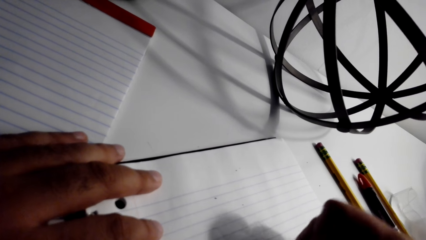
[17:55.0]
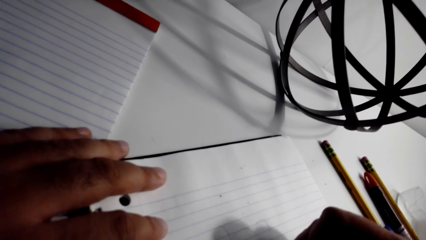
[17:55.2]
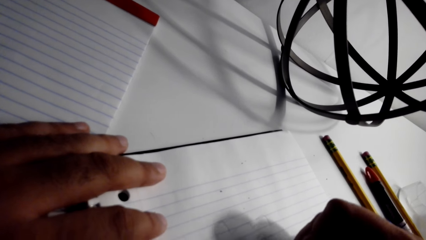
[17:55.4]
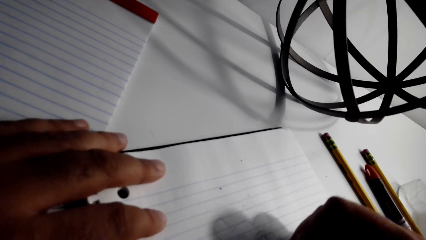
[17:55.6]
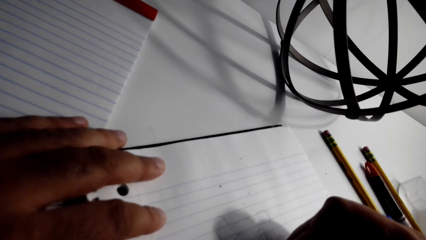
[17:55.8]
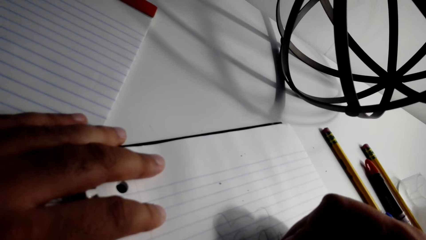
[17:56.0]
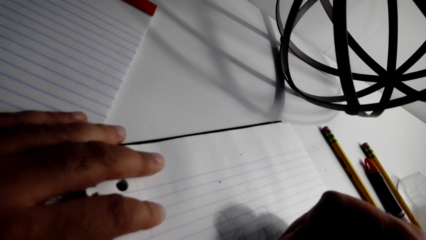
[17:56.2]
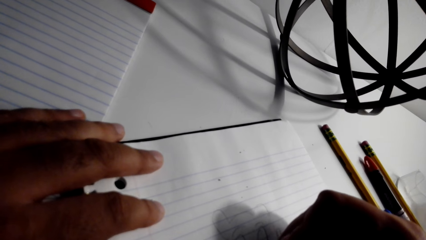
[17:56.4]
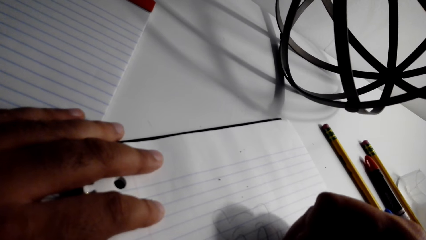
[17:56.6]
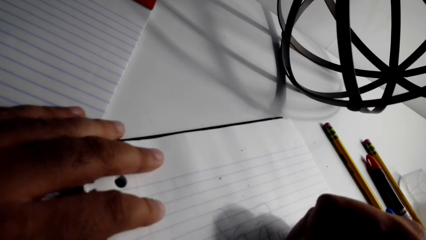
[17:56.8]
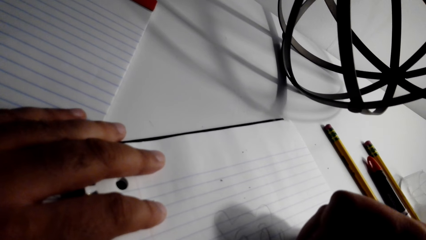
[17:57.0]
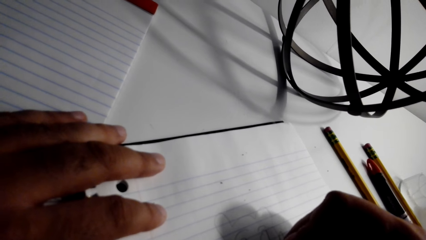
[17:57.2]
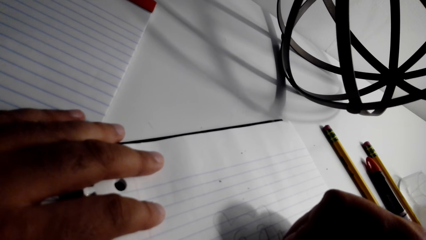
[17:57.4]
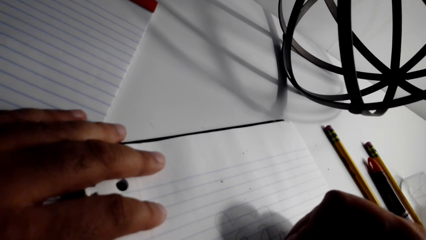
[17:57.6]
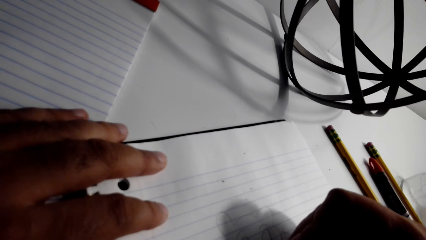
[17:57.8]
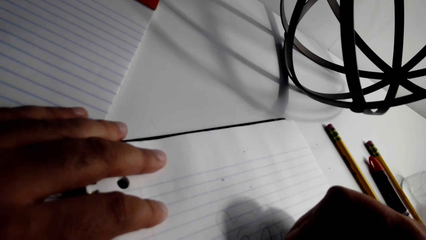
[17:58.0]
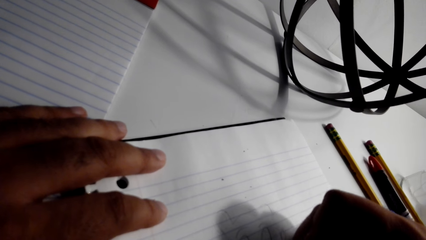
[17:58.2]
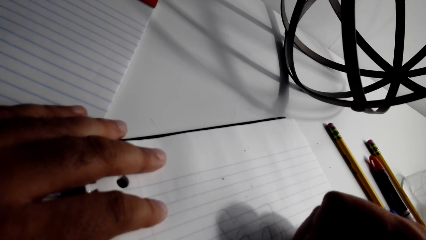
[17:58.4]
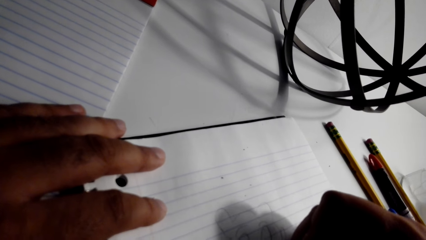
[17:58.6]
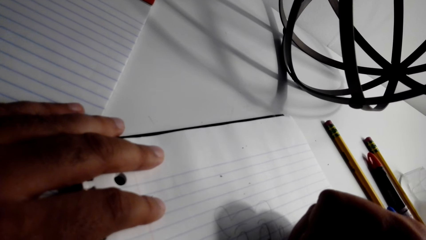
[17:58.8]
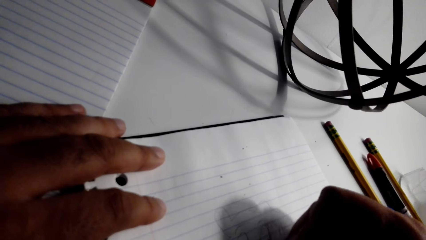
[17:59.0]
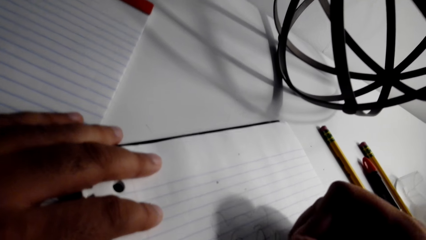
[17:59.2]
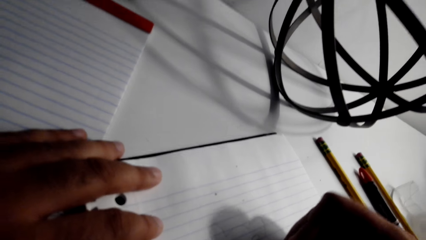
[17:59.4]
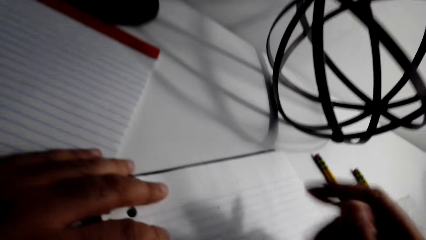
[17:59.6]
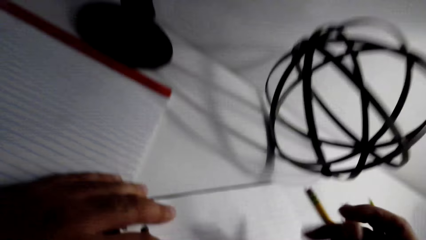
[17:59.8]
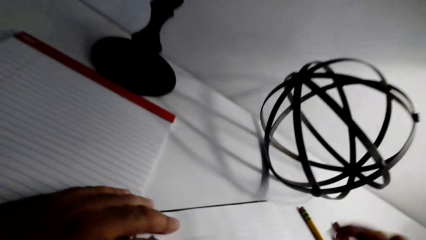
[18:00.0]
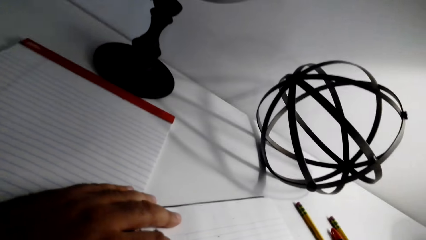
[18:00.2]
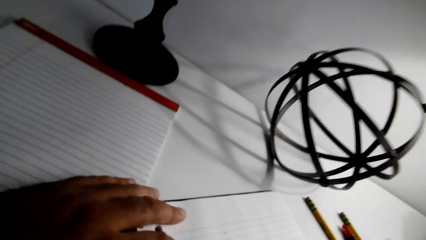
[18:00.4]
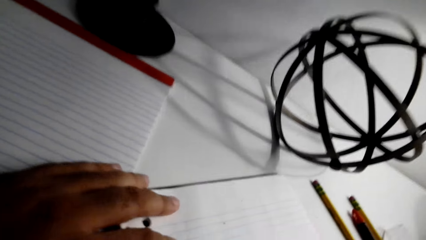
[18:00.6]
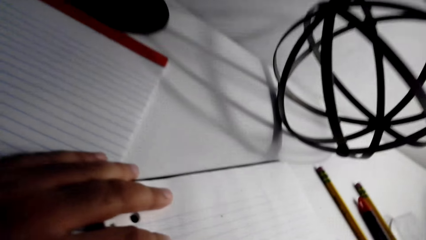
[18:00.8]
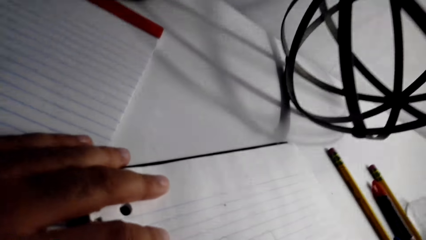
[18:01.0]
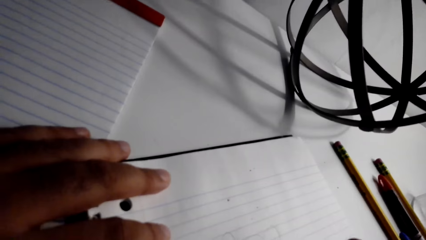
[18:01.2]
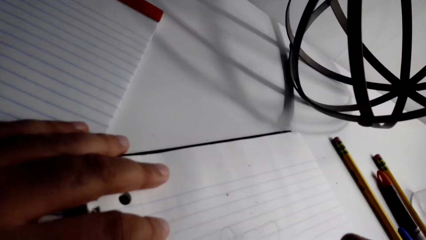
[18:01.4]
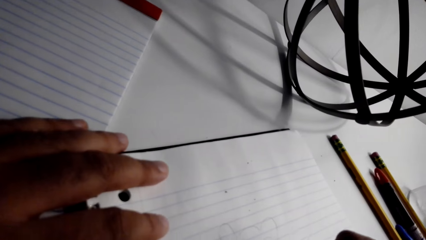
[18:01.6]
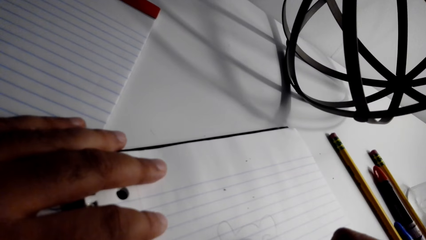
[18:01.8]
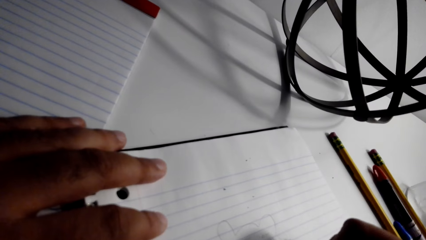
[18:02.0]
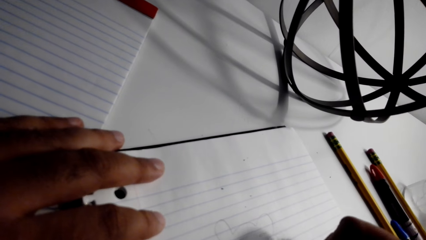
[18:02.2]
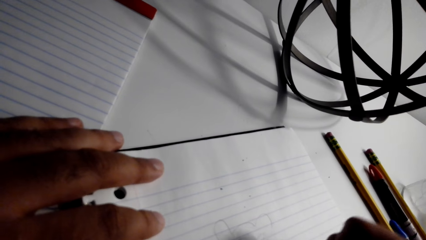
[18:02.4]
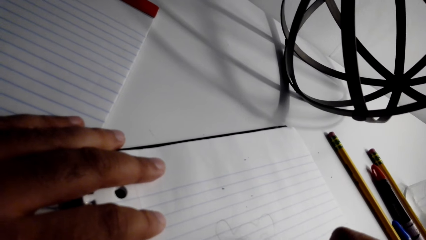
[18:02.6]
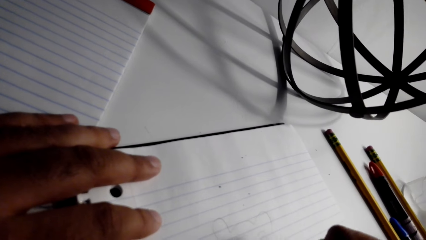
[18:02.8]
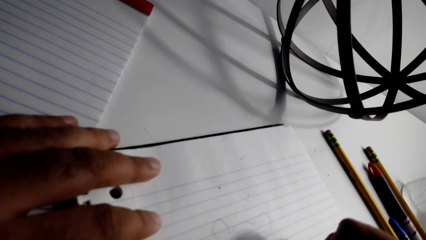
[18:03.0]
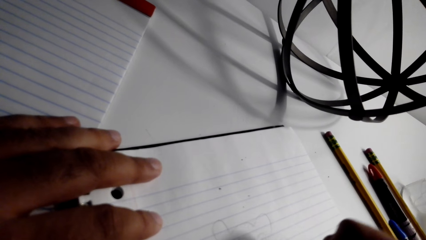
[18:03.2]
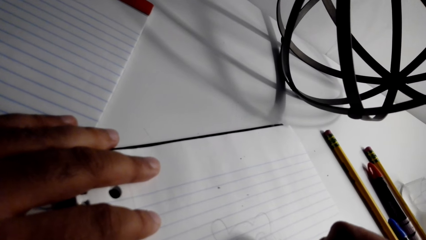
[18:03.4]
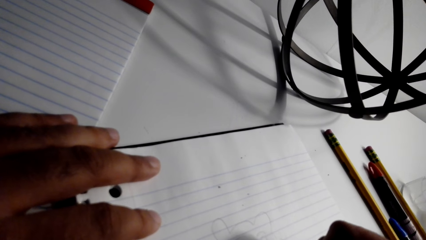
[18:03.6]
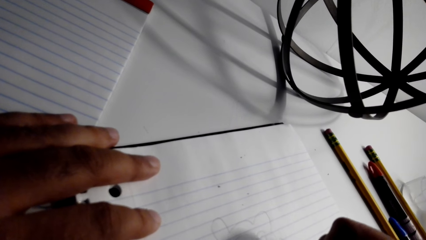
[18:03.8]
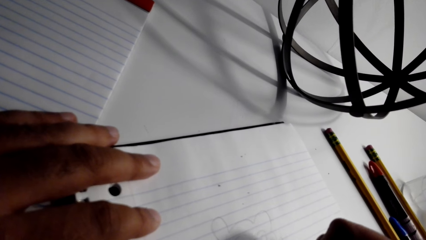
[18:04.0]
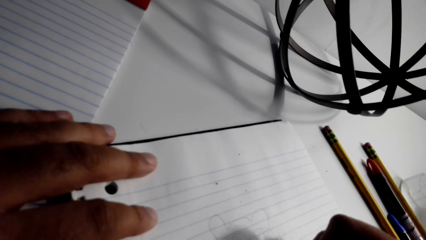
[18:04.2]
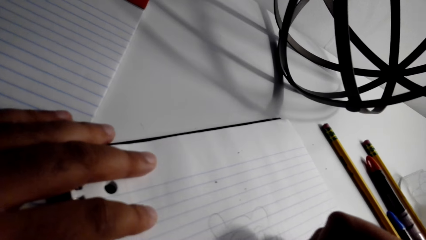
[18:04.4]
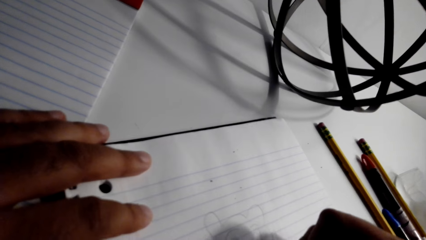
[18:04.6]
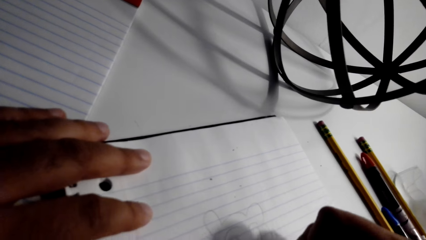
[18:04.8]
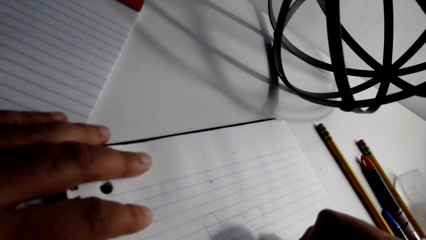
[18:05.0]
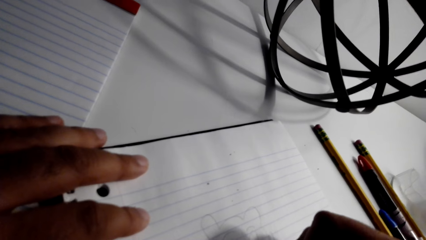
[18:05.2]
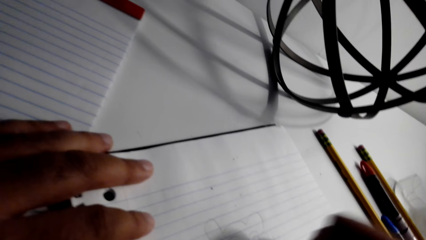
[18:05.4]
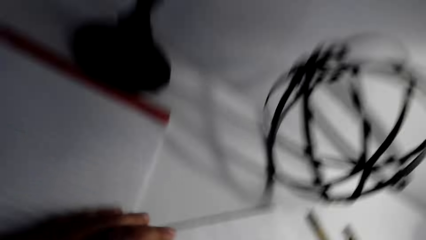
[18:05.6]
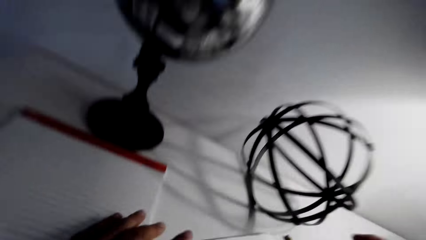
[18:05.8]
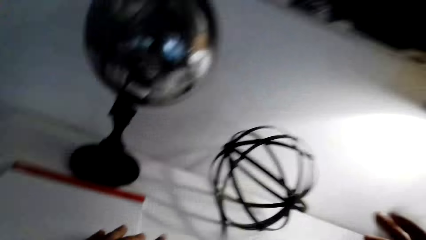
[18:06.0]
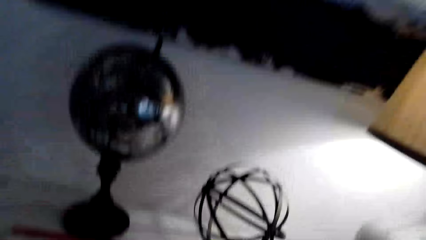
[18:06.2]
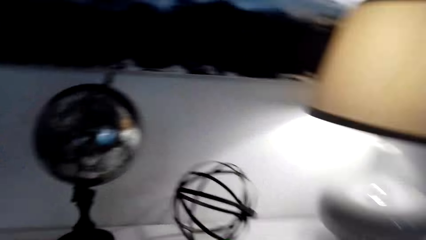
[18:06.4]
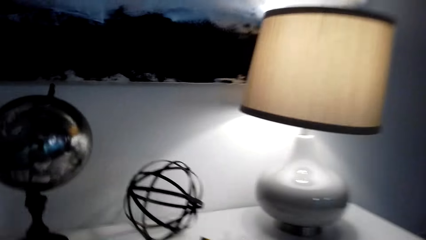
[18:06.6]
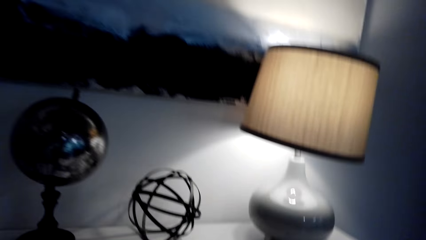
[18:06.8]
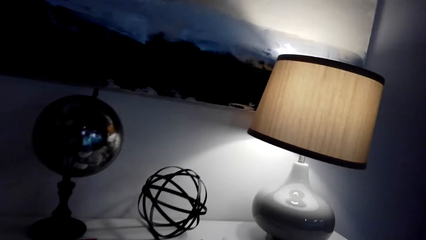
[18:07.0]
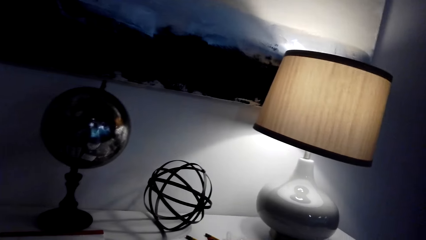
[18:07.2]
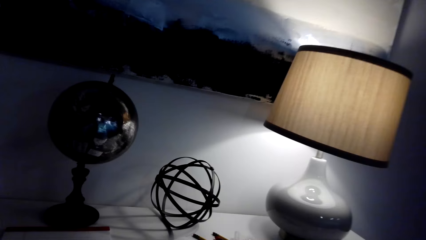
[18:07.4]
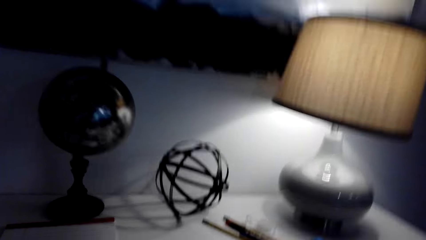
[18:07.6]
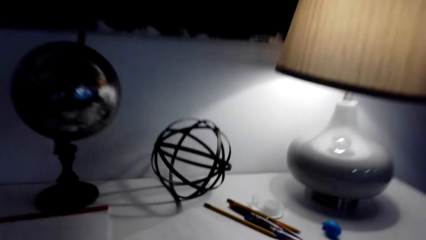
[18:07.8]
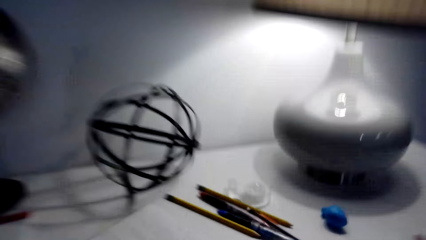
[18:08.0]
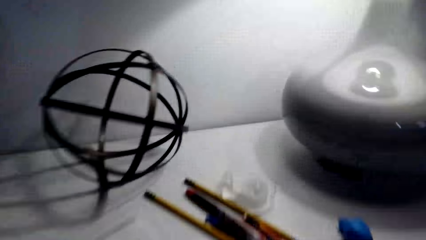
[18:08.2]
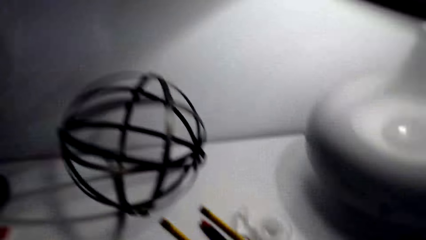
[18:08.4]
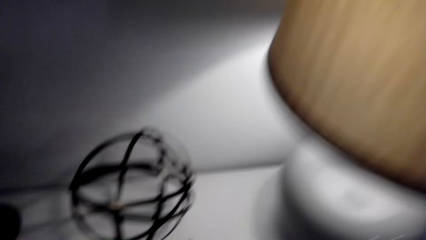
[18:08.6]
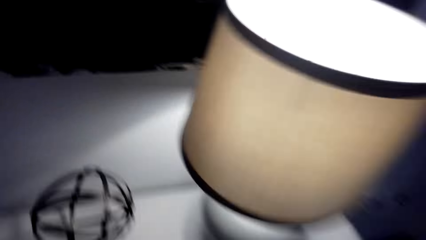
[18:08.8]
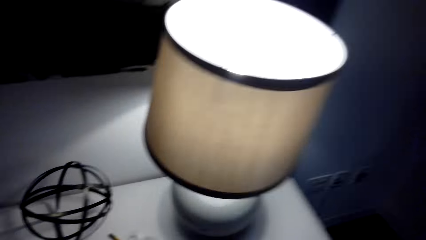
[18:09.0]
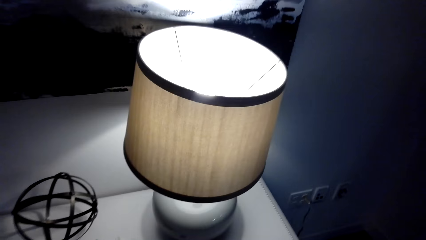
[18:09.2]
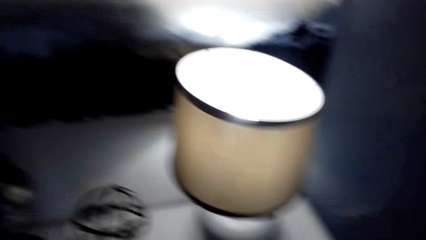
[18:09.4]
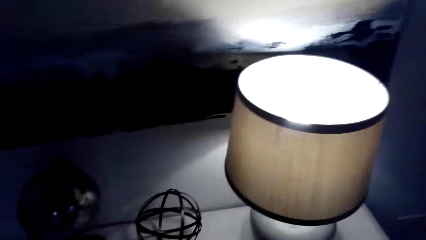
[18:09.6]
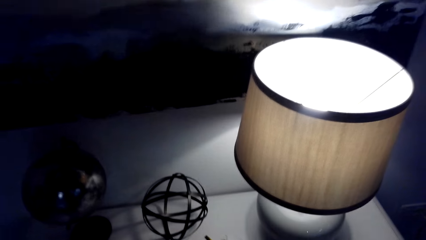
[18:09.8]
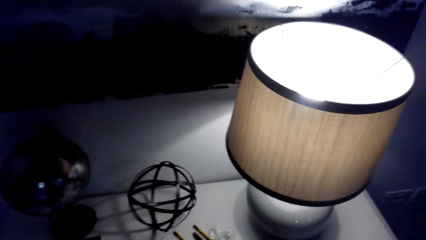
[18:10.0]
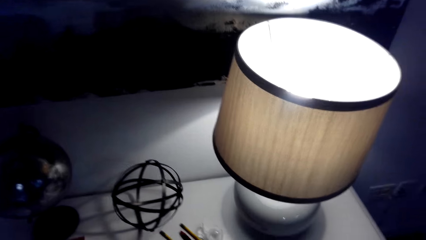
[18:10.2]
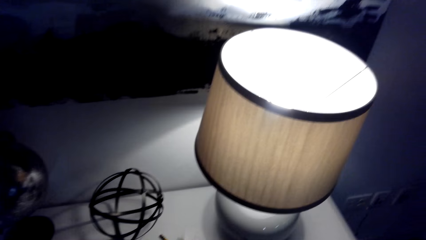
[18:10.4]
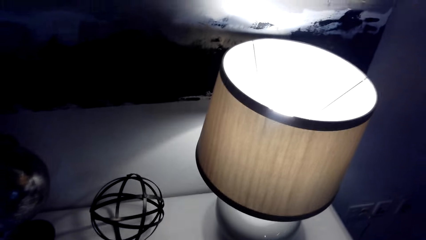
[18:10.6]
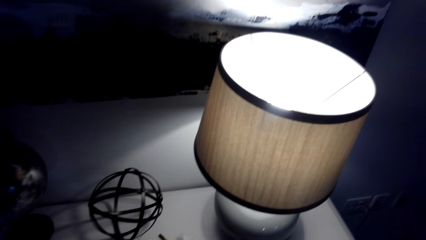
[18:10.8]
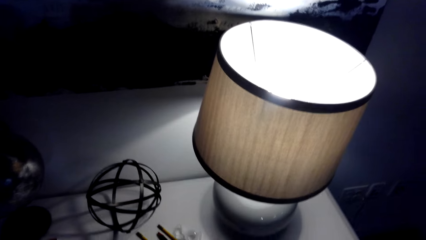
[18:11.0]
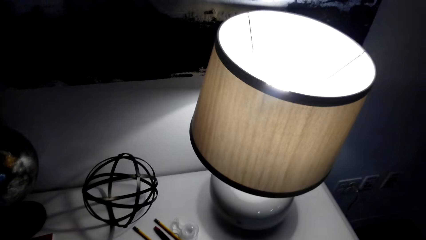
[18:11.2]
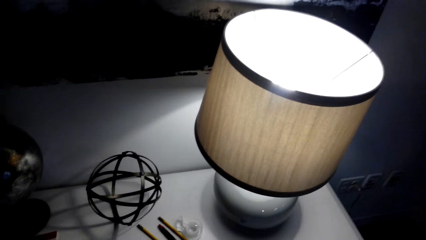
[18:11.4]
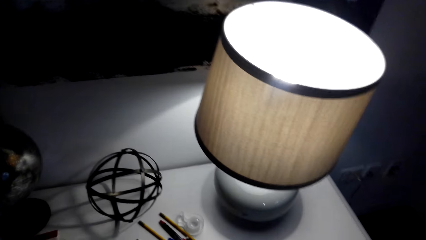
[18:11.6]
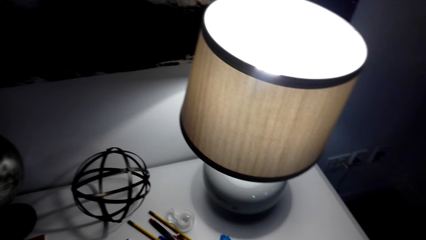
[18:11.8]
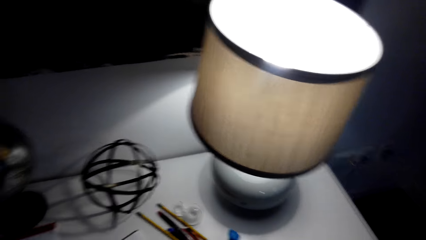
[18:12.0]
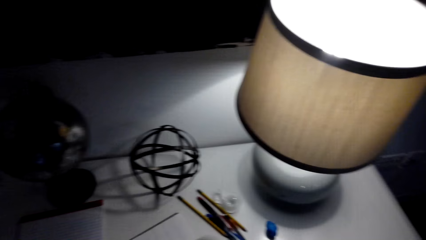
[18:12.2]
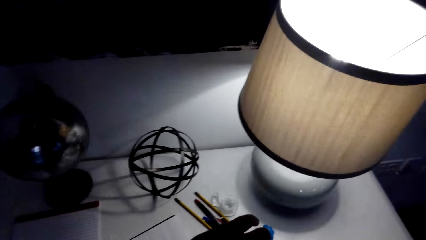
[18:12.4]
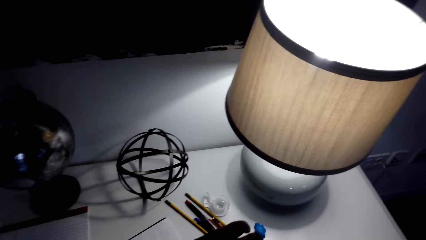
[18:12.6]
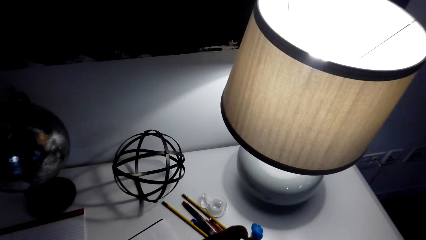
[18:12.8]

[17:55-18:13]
The camera wearer draws on the book. They interact with a person.
